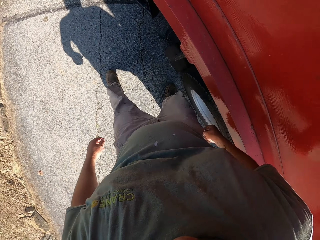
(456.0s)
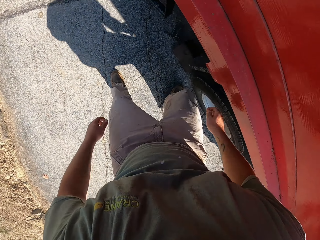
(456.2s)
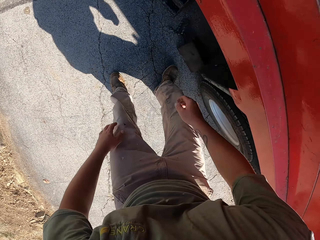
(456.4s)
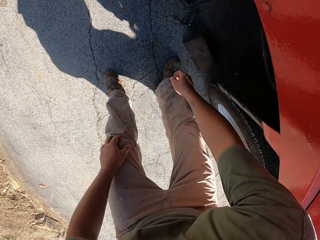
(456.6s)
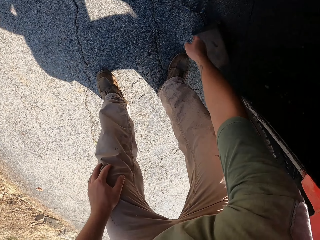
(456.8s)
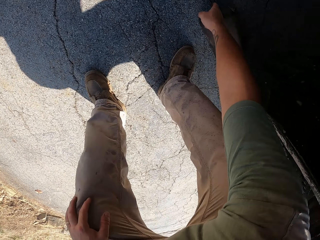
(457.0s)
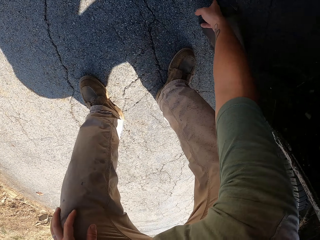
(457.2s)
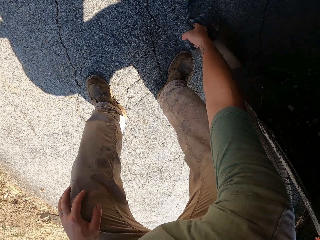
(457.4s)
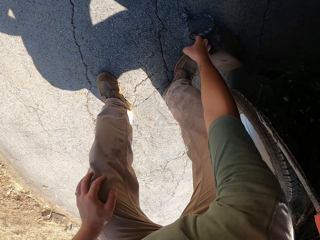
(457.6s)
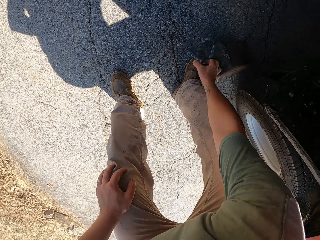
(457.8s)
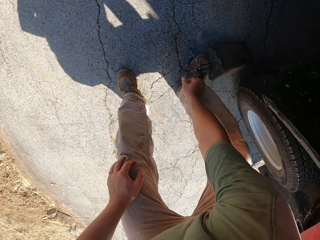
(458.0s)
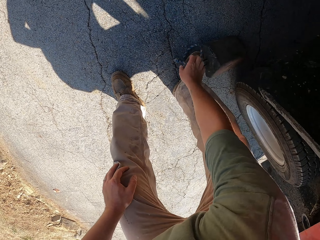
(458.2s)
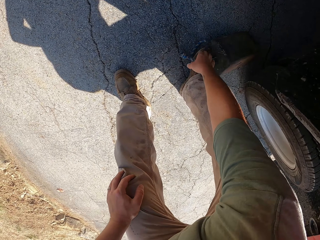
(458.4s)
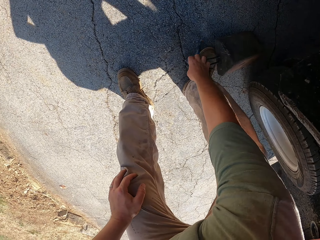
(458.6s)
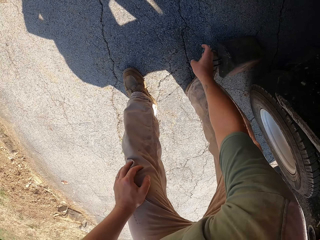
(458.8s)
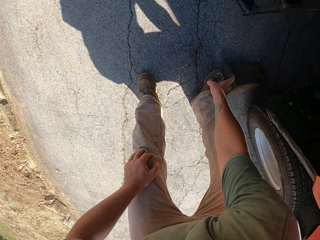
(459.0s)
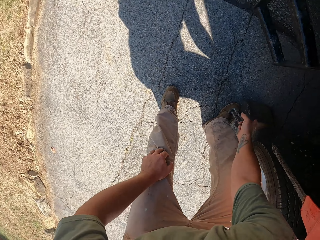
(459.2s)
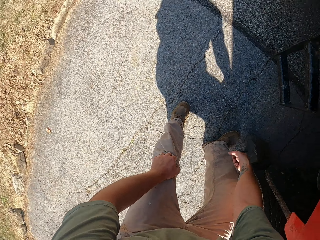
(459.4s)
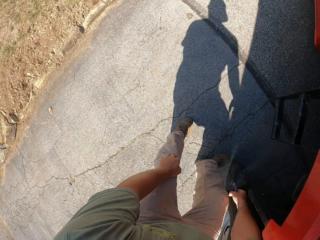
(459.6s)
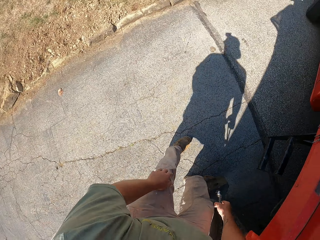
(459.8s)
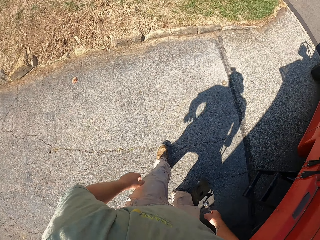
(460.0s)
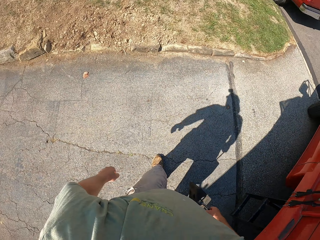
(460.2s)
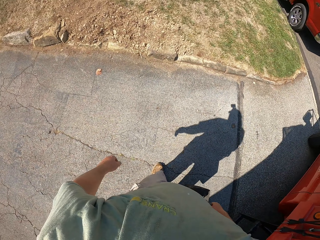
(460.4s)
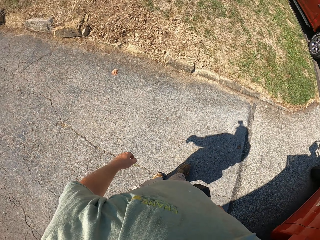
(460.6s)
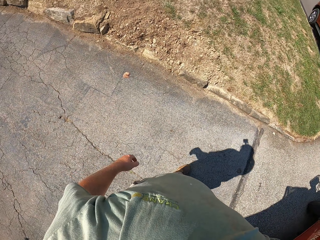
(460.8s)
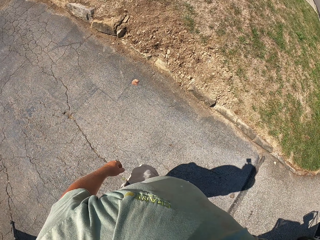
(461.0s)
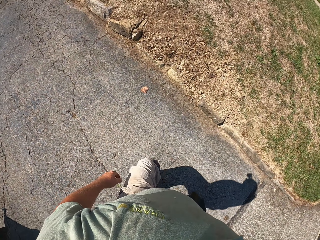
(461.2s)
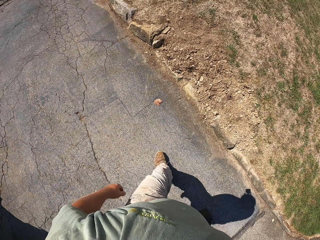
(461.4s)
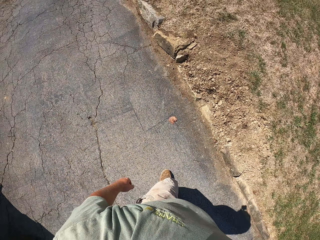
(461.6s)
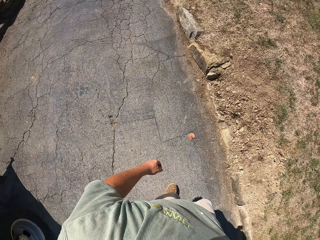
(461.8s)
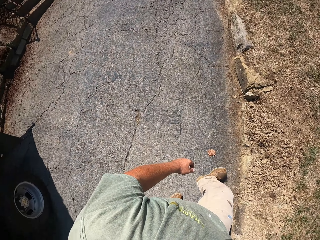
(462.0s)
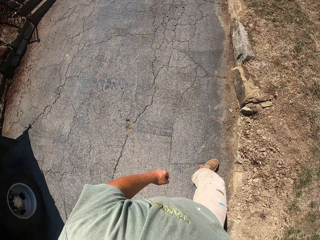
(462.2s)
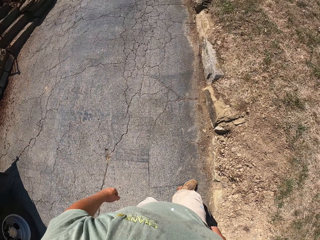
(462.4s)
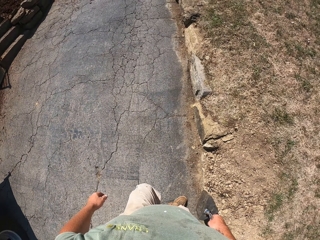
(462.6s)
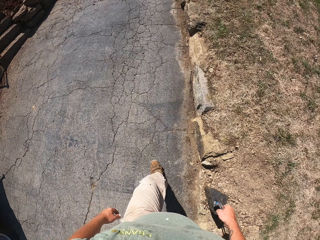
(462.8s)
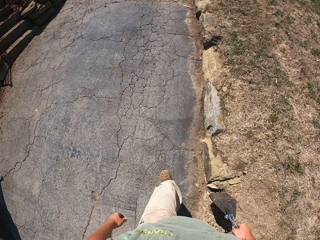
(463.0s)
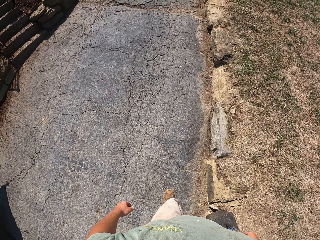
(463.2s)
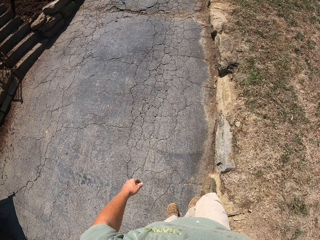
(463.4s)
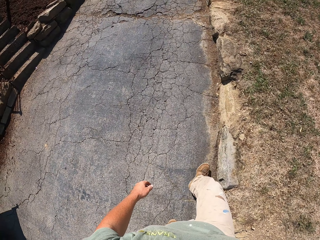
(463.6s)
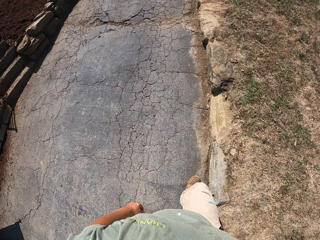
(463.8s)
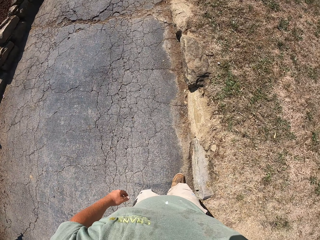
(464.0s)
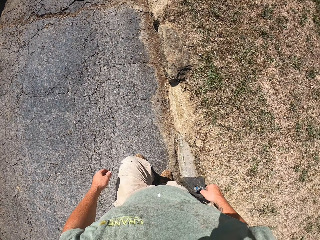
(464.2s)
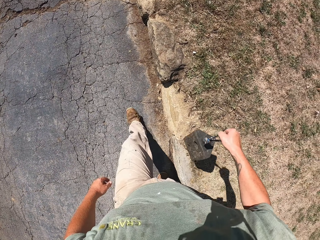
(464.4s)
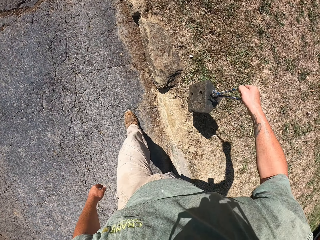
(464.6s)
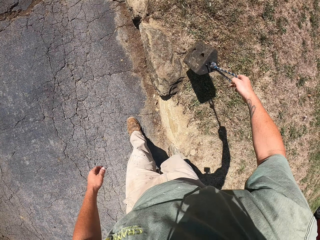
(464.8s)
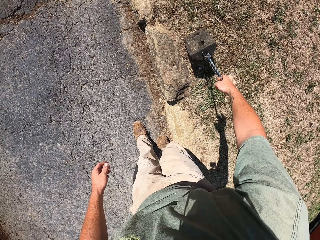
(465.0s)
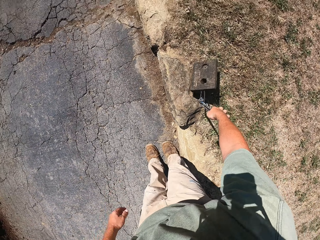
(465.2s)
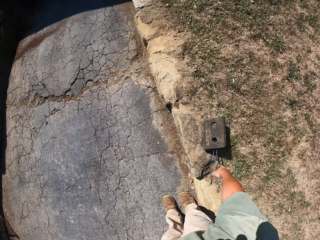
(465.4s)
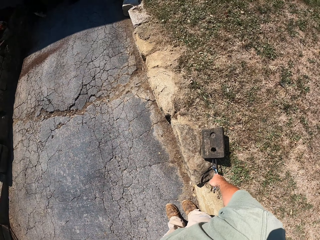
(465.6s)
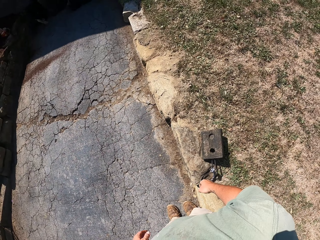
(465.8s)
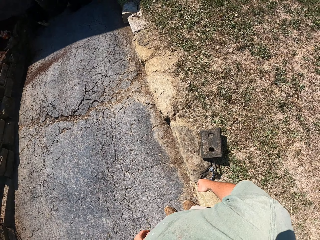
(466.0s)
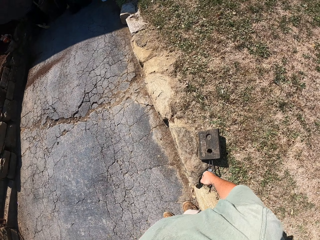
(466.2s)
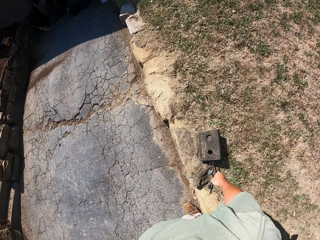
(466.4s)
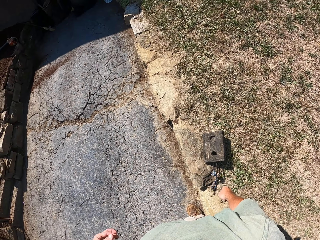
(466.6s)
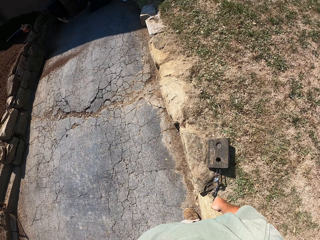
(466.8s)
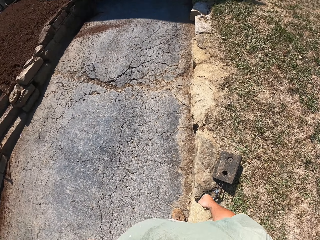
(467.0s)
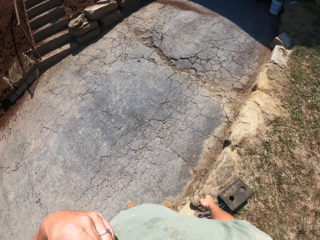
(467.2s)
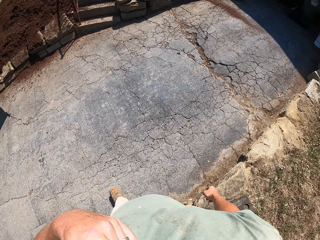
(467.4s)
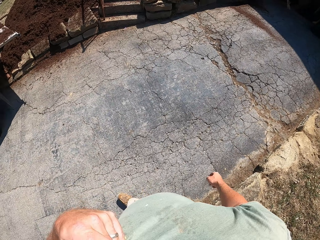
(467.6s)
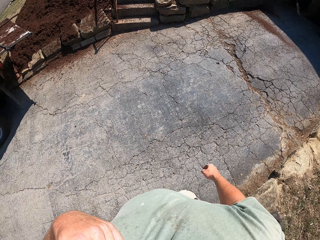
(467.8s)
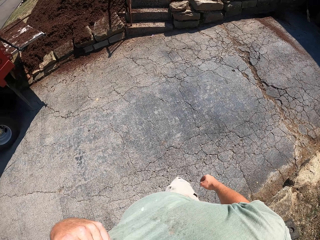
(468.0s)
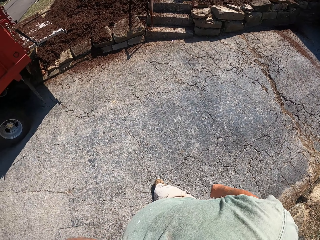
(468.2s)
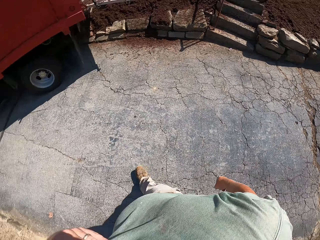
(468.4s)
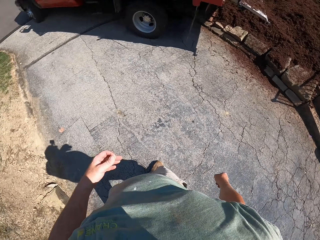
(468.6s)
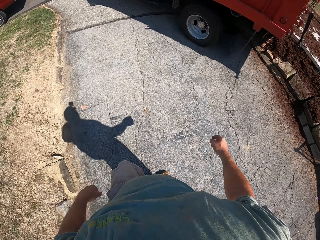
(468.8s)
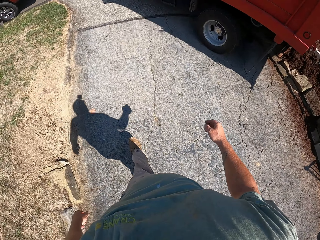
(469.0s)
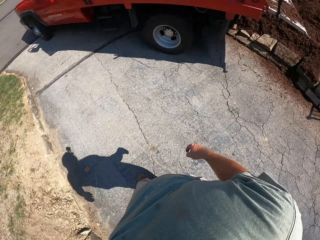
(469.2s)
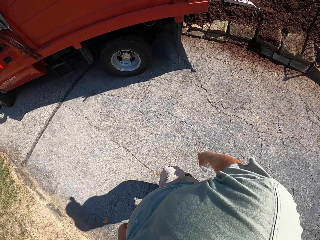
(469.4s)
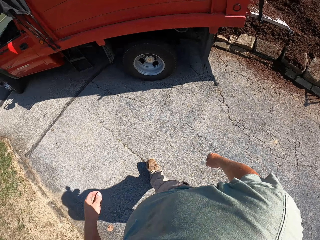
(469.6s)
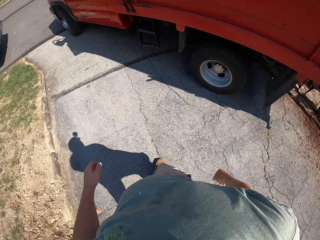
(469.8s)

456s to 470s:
The camera wearer picks up the wheel stopper from the truck. They put down the wheel stopper.

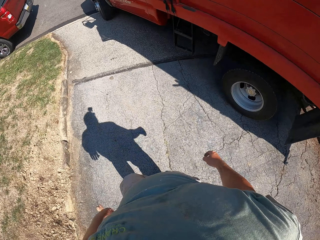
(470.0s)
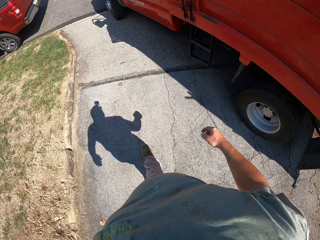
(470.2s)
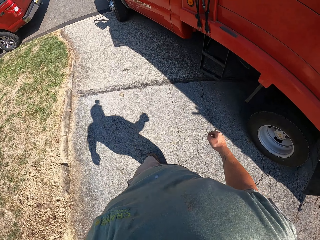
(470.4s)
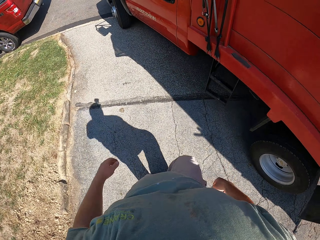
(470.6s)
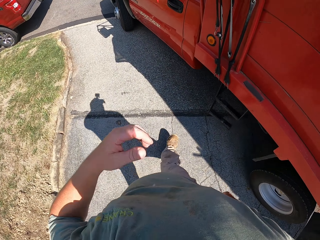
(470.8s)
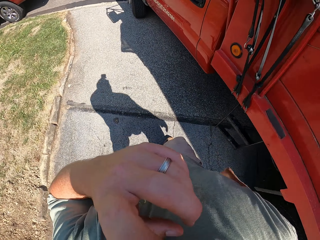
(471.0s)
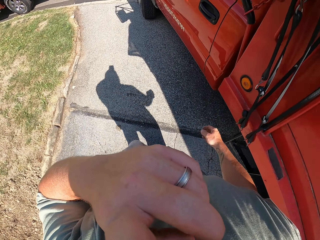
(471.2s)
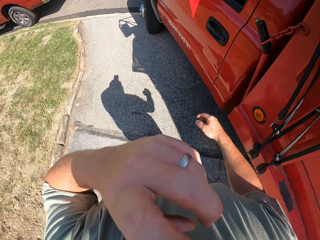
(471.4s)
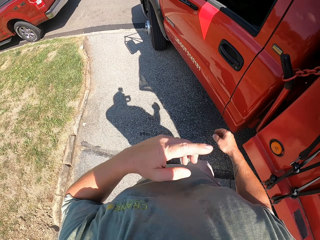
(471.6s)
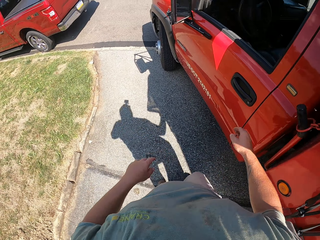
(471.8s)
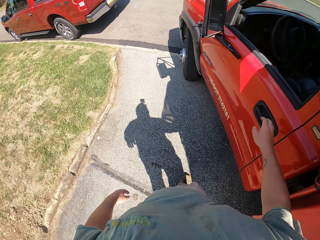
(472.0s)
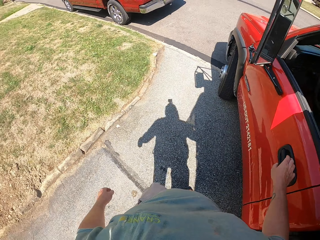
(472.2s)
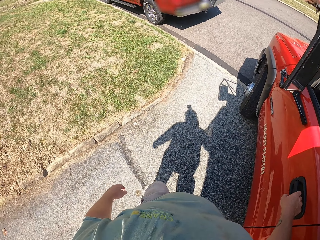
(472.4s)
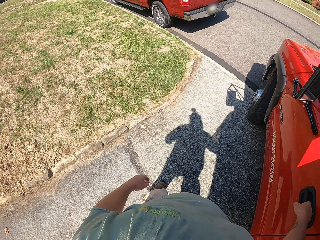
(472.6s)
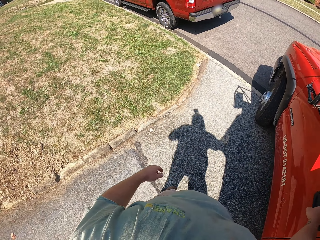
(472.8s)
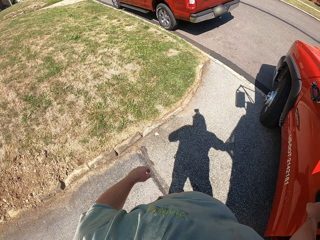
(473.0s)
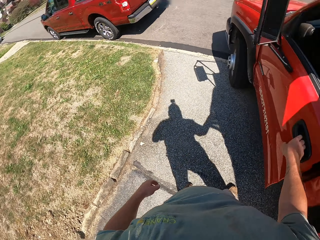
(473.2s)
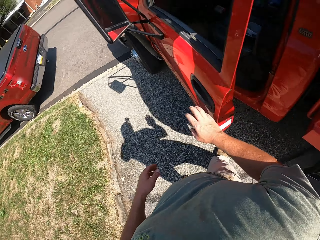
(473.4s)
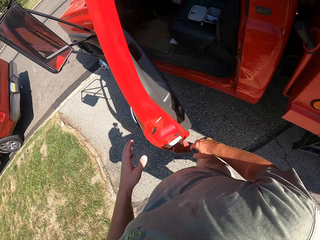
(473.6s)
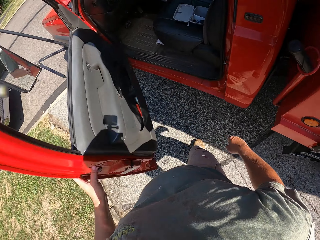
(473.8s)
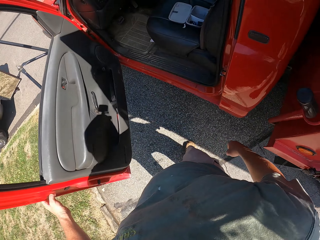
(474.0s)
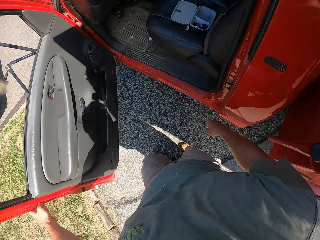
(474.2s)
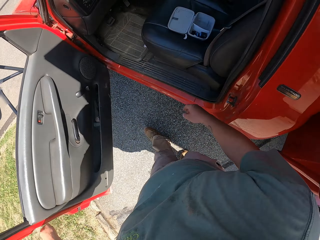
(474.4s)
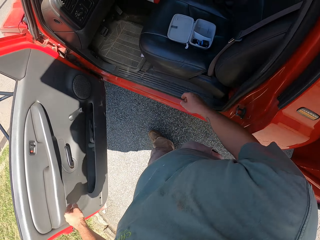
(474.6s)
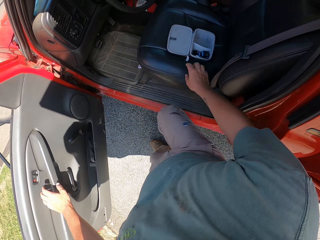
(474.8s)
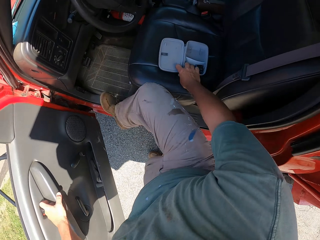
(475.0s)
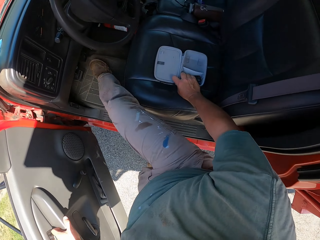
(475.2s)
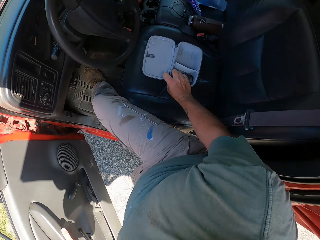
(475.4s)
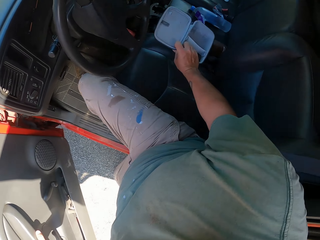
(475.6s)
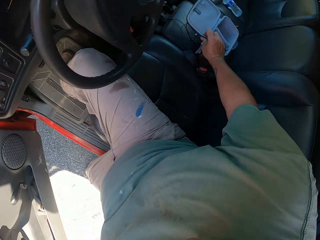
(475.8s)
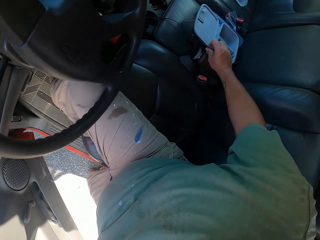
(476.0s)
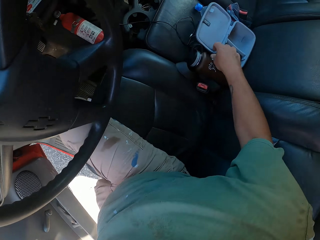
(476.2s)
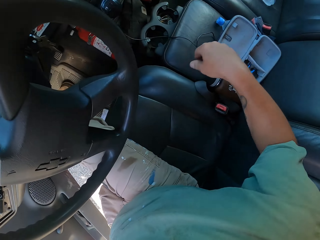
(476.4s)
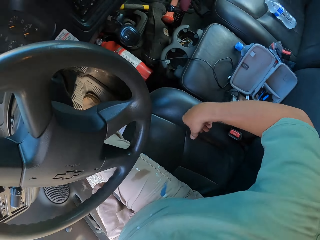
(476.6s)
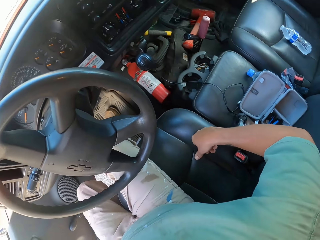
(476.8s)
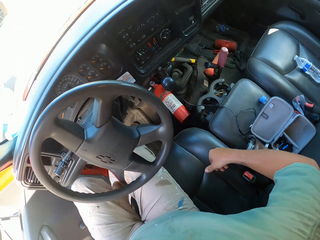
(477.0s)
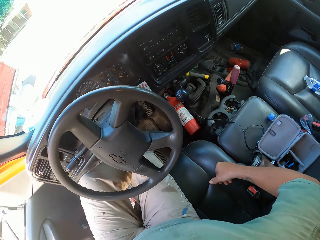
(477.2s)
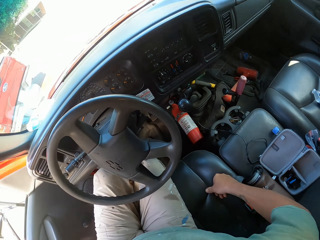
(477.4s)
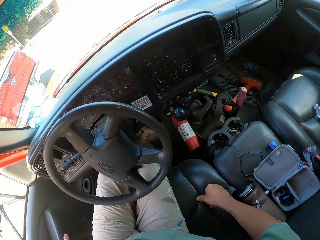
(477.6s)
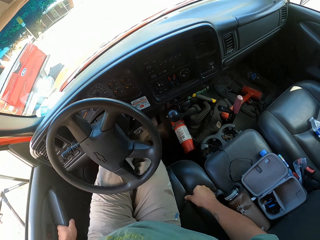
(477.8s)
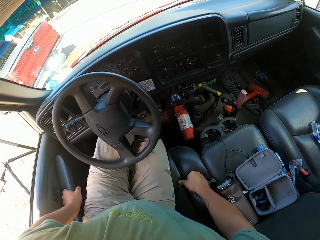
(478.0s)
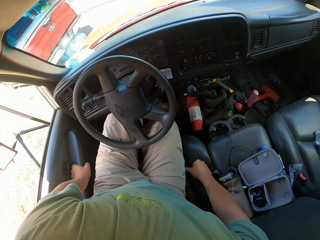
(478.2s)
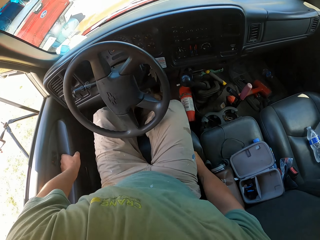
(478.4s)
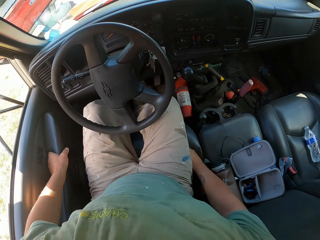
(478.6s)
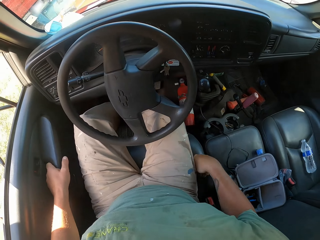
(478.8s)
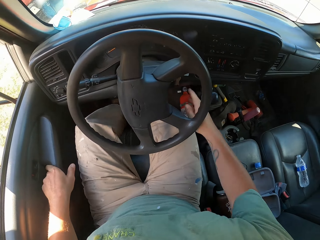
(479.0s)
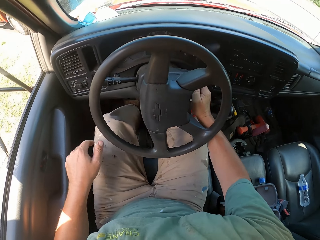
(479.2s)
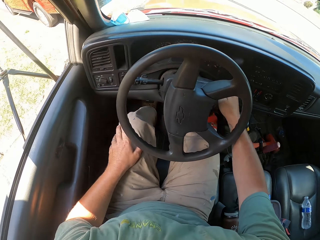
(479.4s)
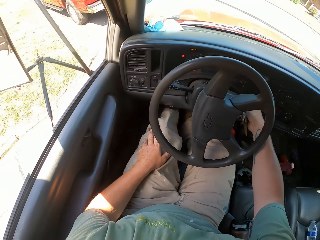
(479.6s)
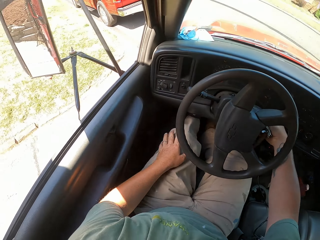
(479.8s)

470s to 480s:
The camera wearer gets into the car. They open up the door to the vehicle. They enter the vehicle.
